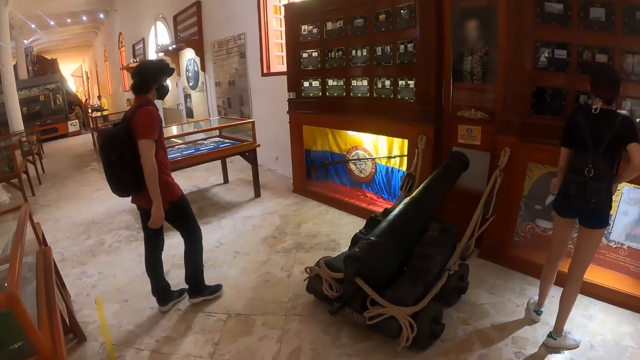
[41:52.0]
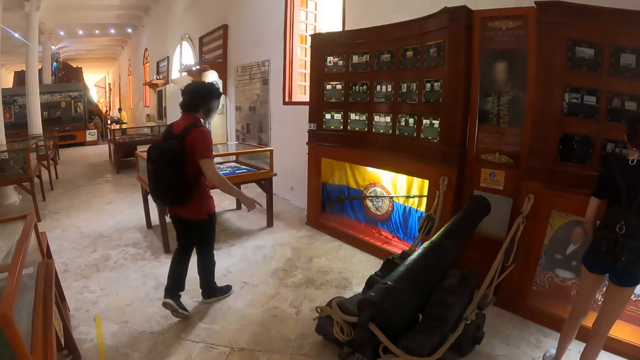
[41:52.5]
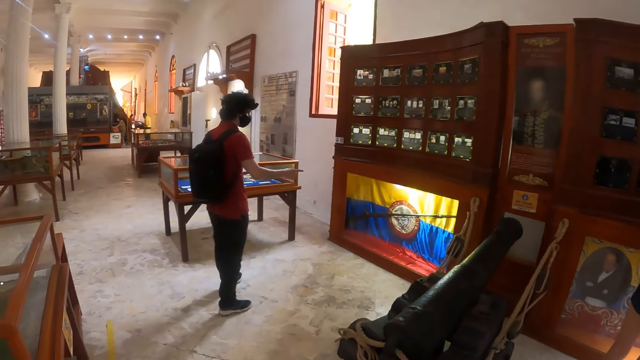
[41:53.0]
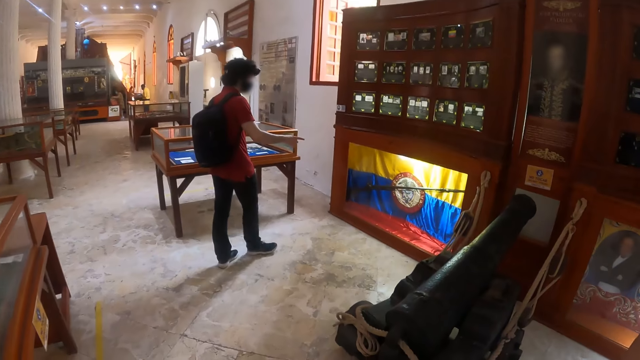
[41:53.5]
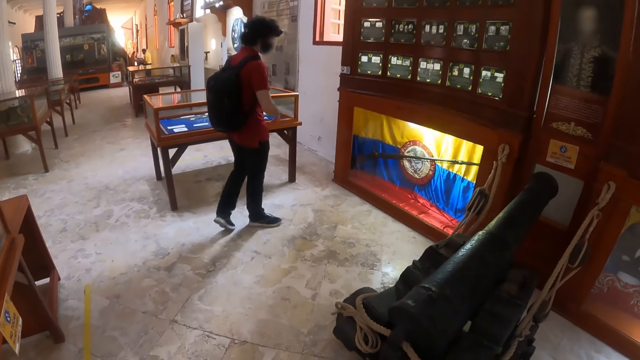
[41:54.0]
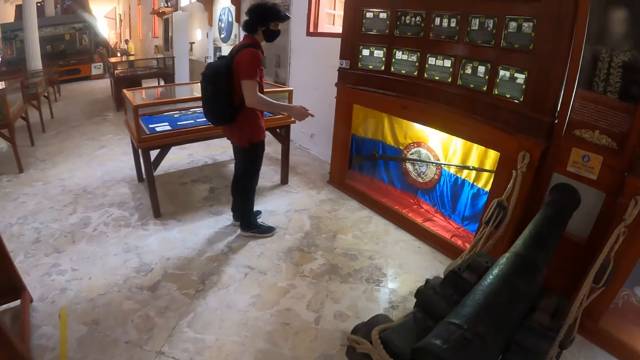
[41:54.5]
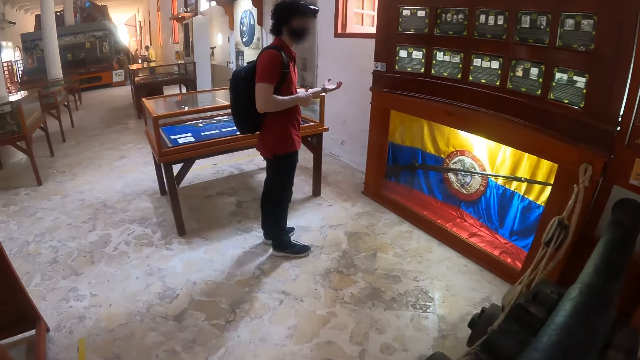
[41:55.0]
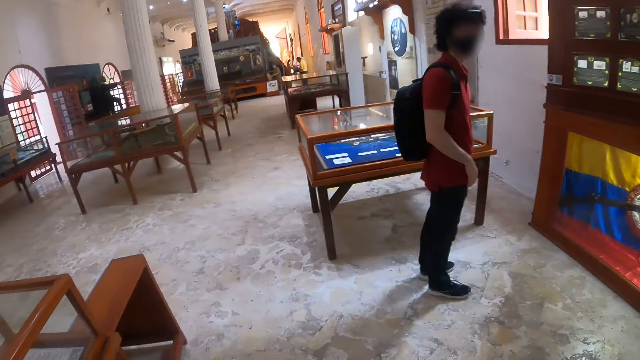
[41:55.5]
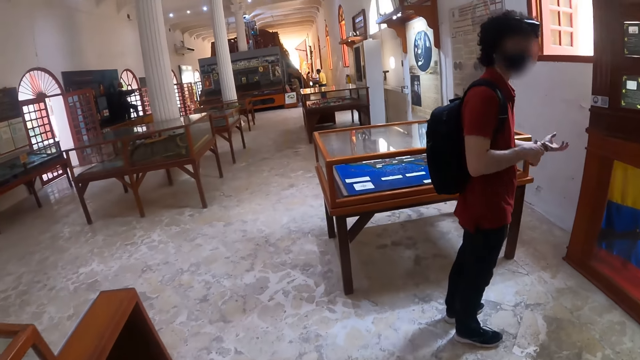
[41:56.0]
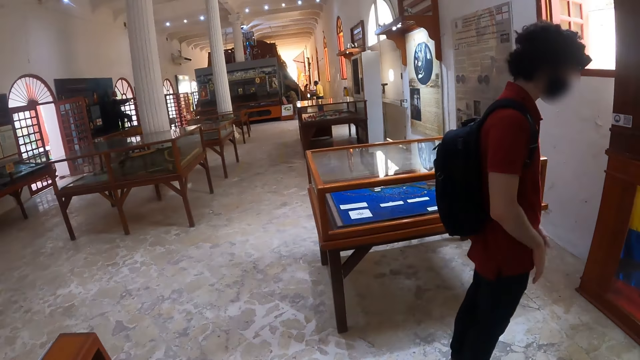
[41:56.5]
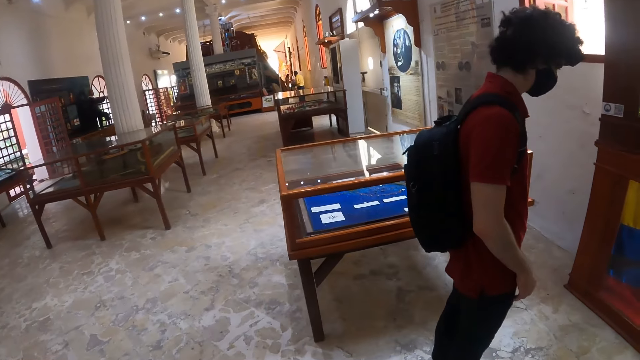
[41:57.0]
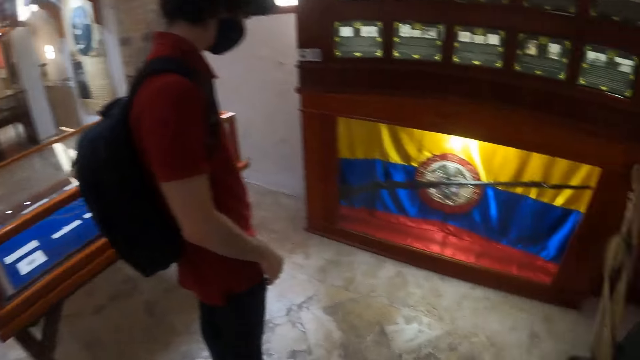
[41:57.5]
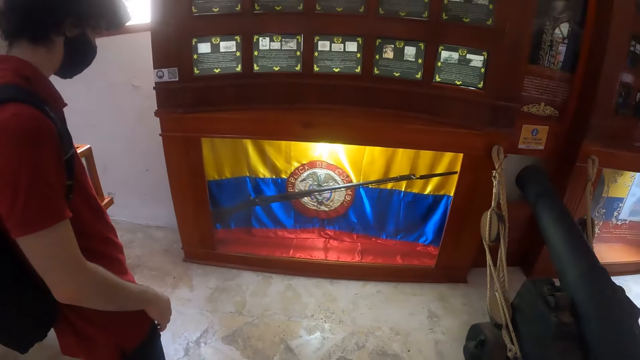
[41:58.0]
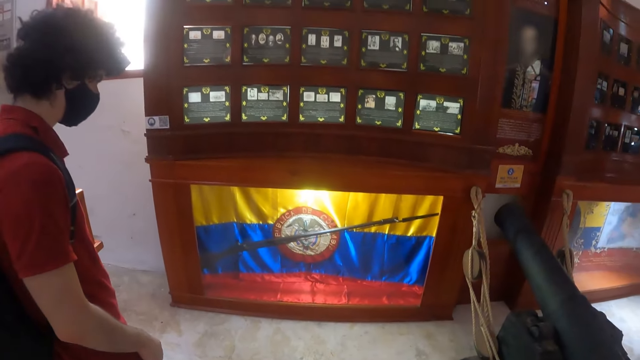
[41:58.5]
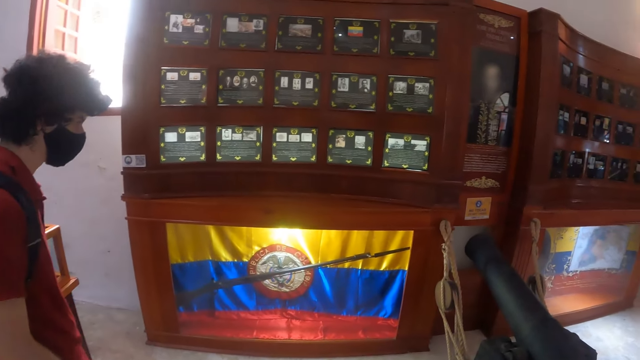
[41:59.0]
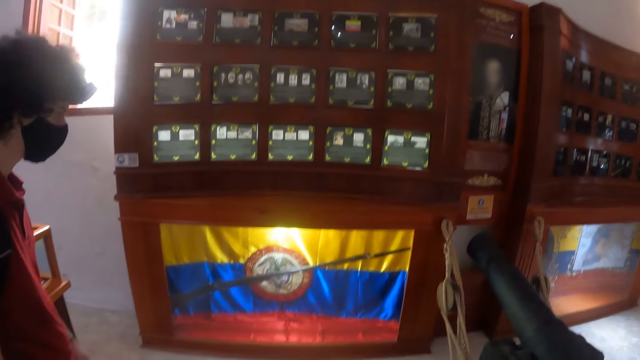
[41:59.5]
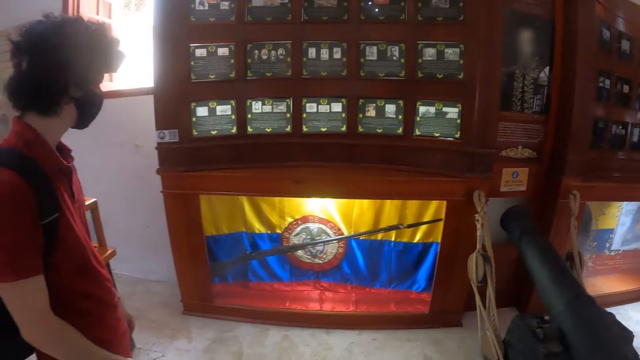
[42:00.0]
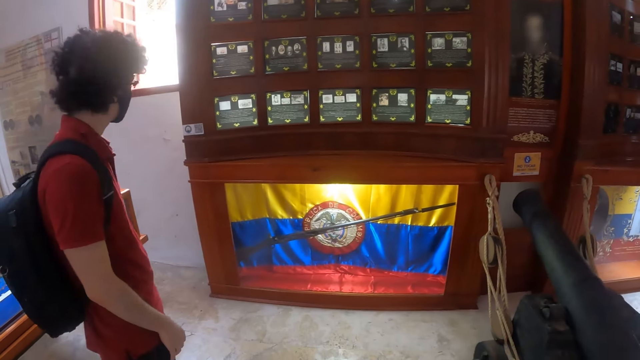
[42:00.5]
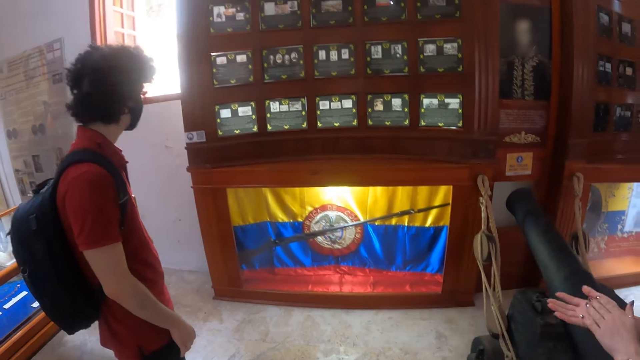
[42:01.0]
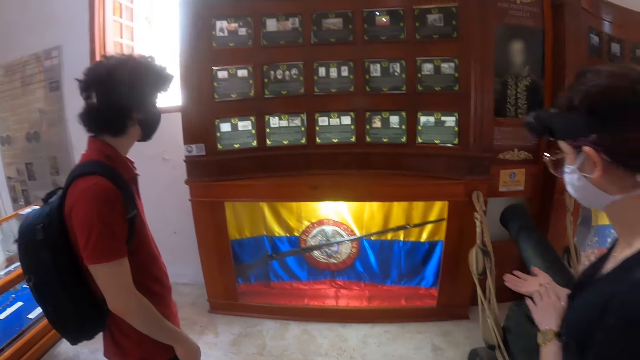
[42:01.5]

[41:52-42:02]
A person interacts with a man. A man speaks with gestures to the camera wearer. The camera wearer walks in the museum. They look at a flag and musket. They walk around.

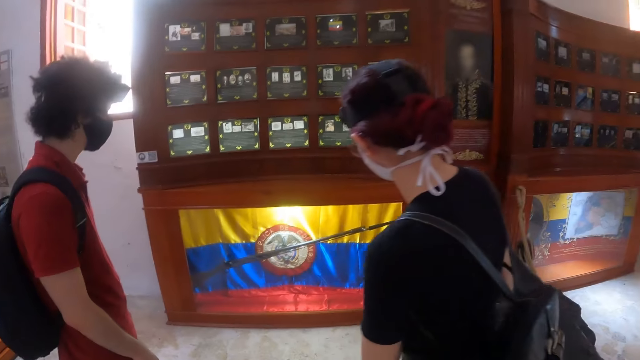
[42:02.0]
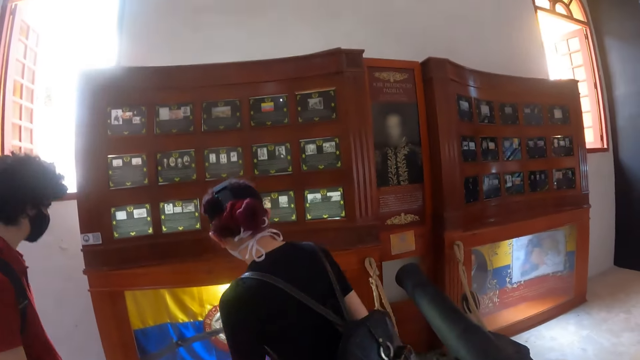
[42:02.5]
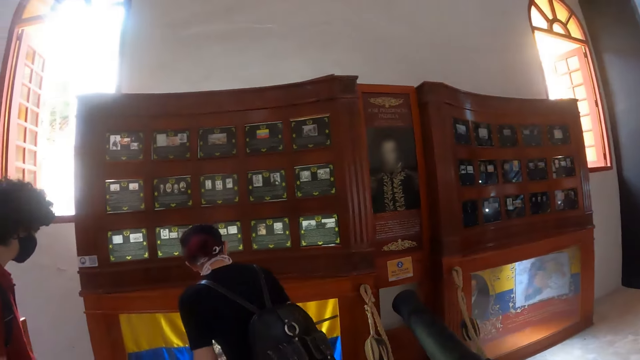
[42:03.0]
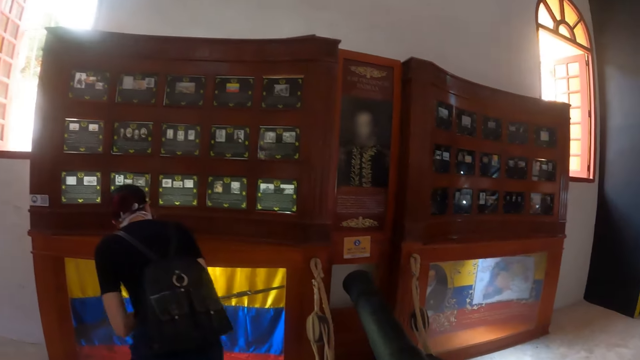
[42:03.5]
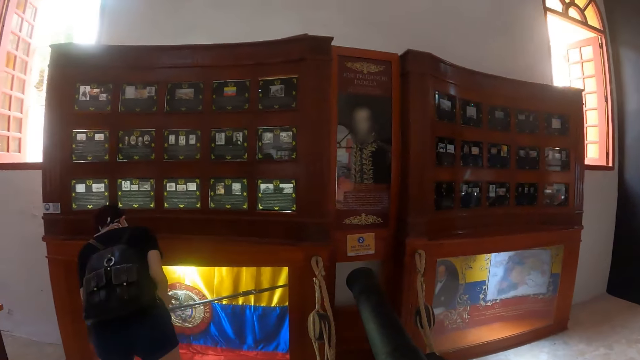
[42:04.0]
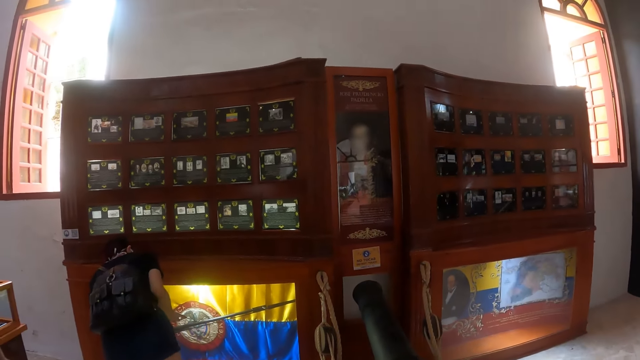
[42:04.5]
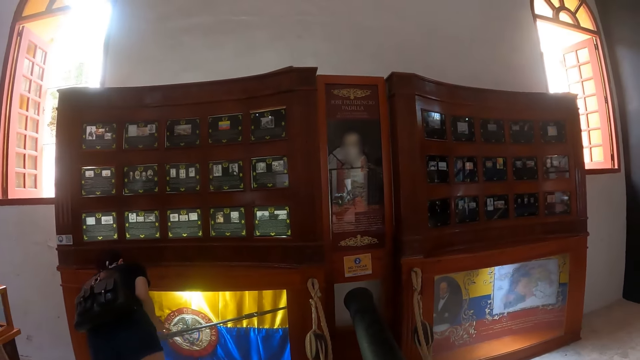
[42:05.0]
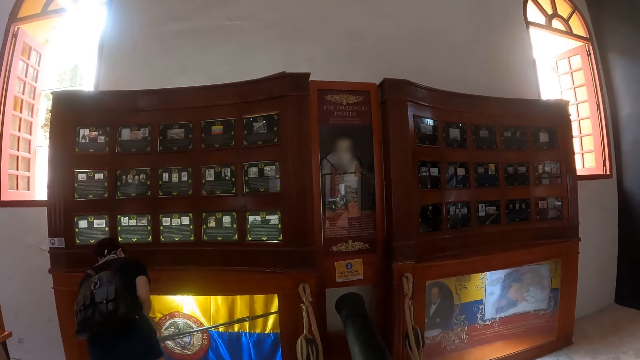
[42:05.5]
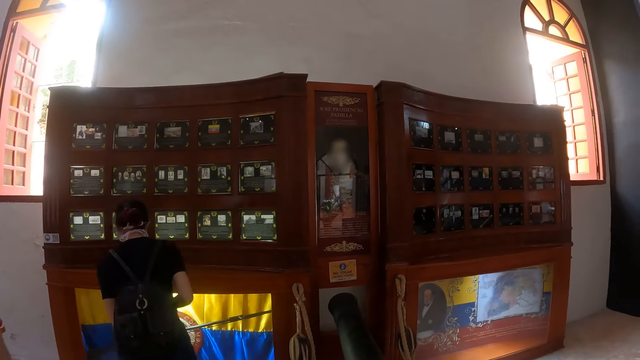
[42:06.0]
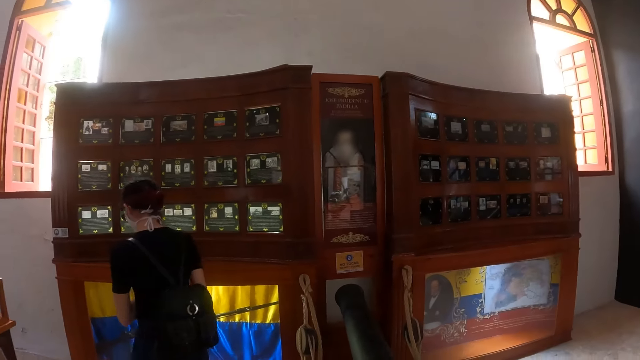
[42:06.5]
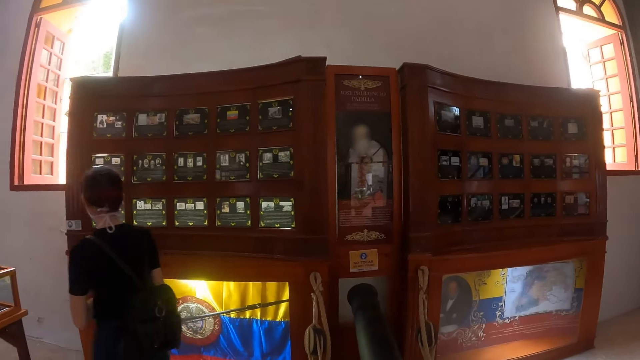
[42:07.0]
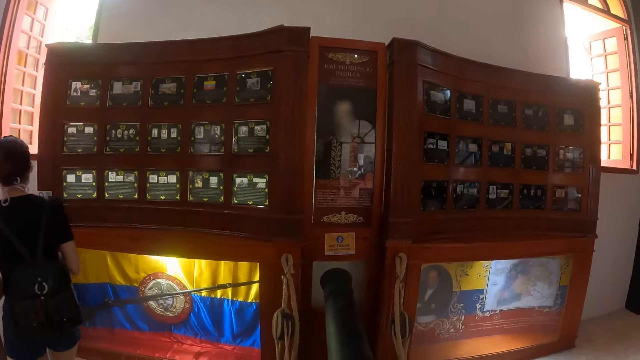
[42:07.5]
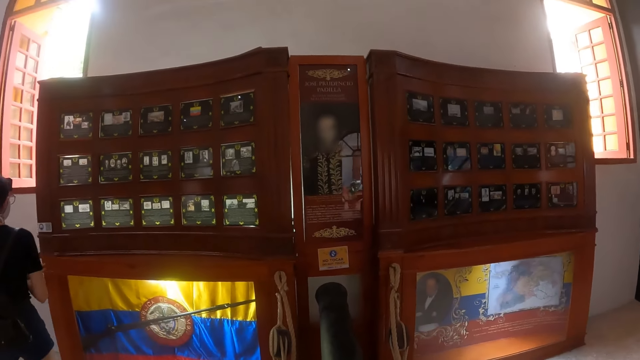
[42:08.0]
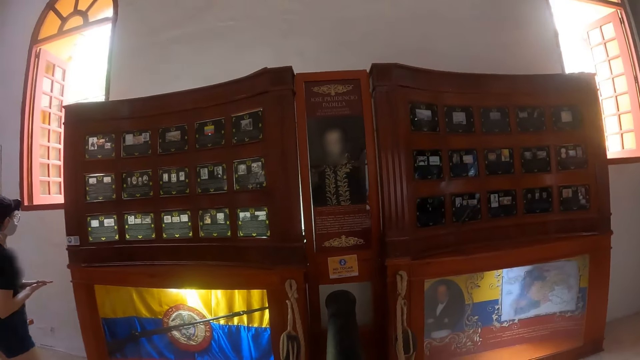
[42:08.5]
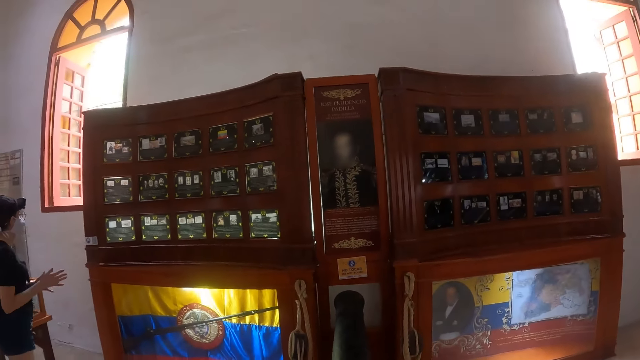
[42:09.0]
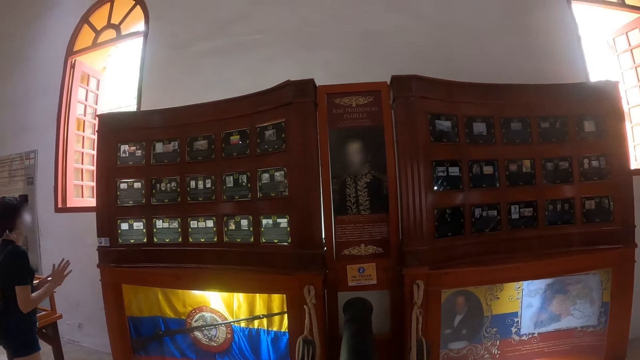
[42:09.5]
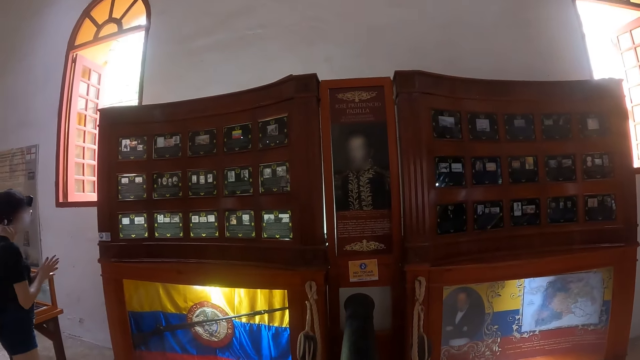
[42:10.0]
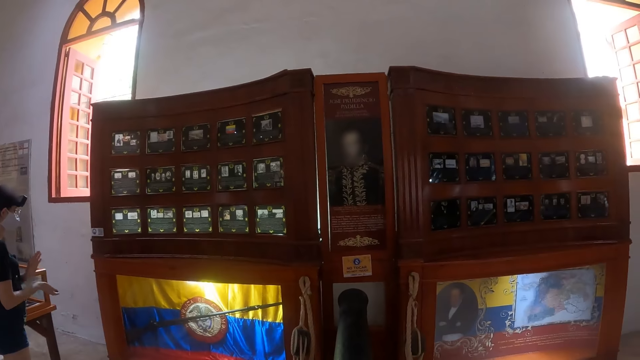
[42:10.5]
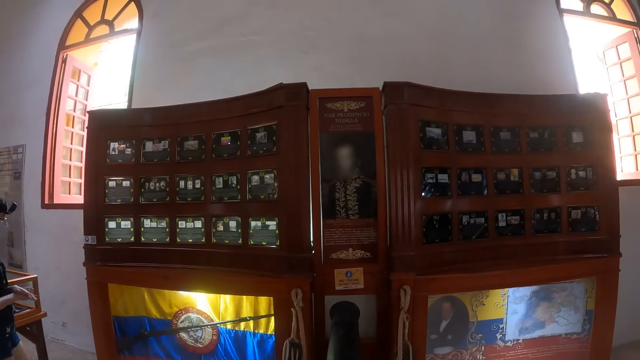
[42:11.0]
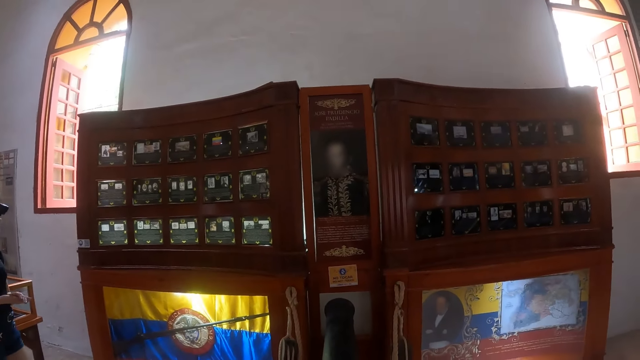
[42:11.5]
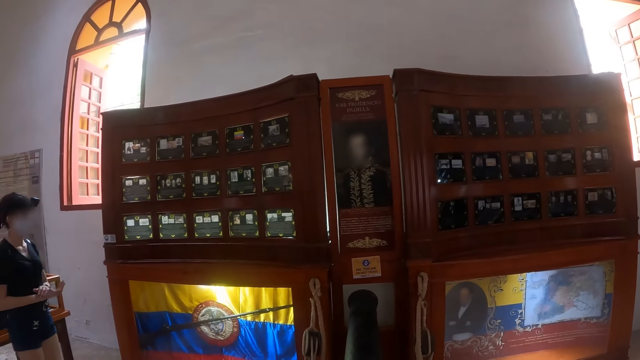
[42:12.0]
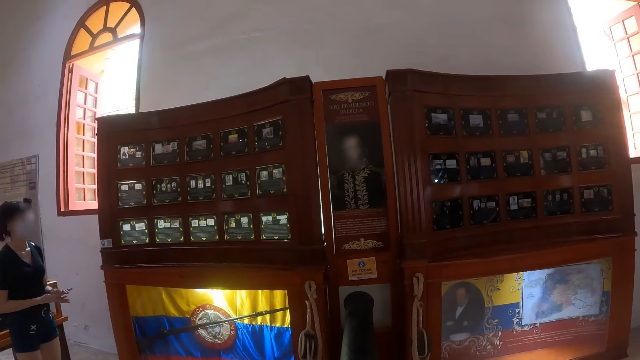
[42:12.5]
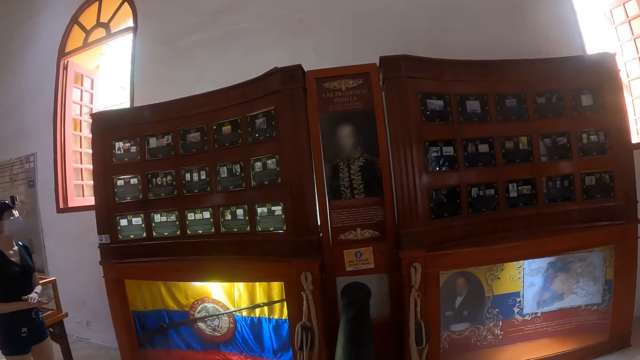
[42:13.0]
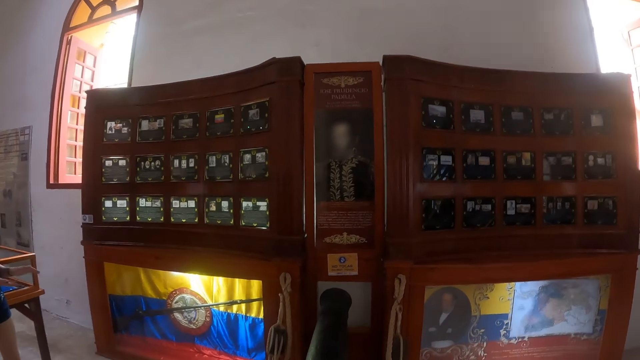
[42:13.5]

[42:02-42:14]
A person walks around. The person rubs hands.
